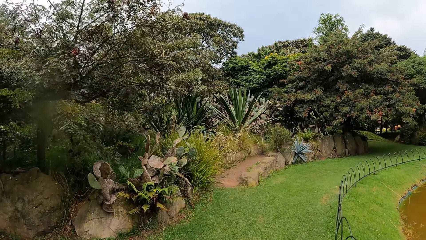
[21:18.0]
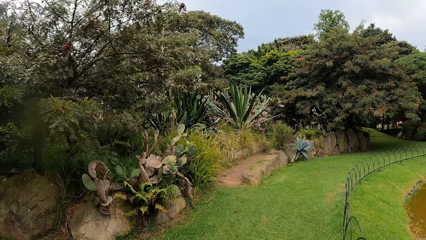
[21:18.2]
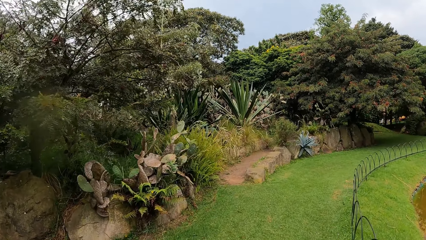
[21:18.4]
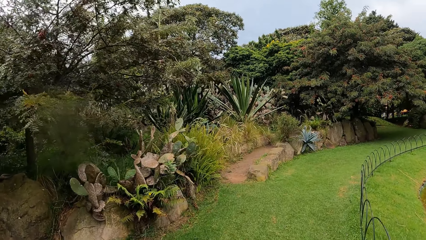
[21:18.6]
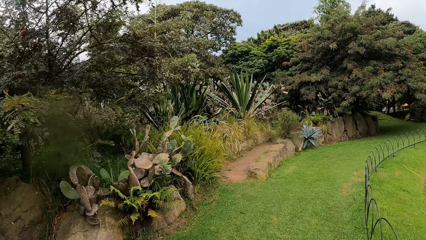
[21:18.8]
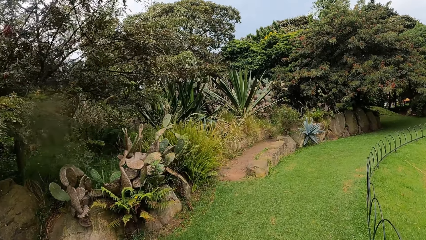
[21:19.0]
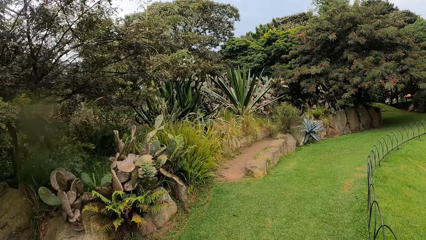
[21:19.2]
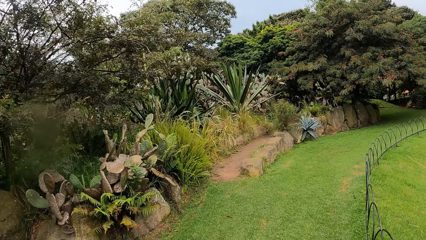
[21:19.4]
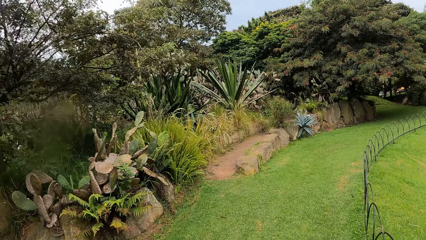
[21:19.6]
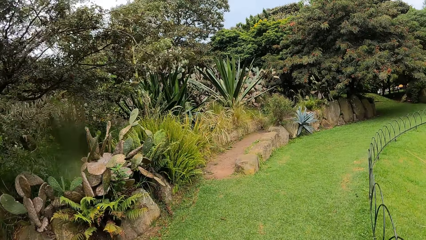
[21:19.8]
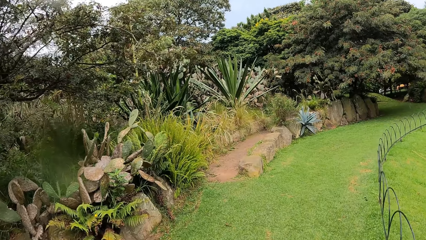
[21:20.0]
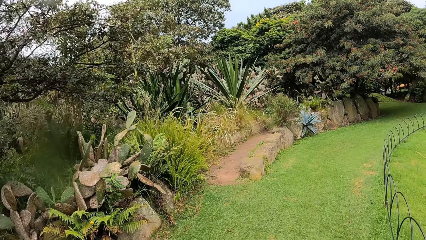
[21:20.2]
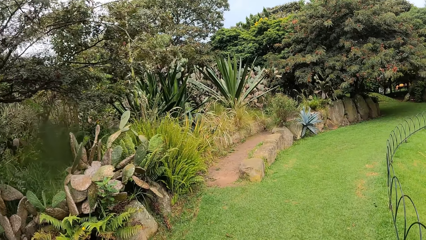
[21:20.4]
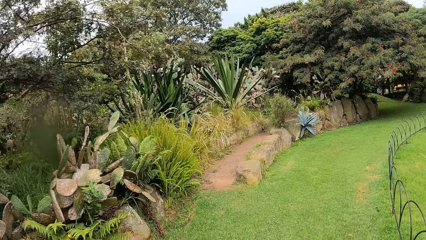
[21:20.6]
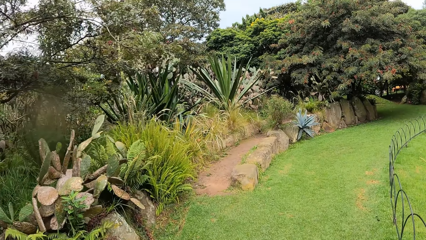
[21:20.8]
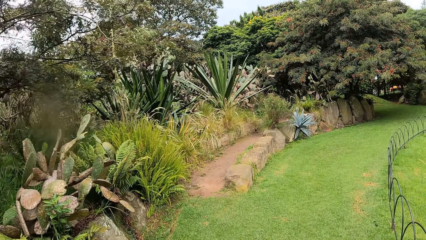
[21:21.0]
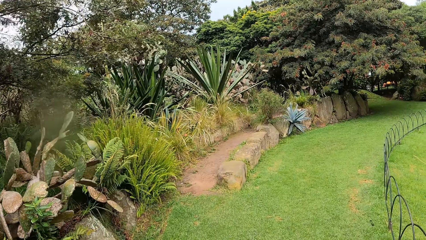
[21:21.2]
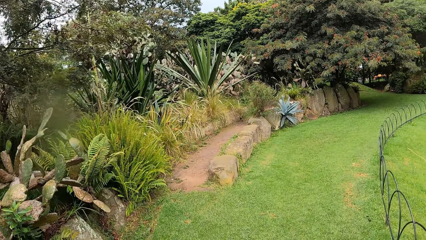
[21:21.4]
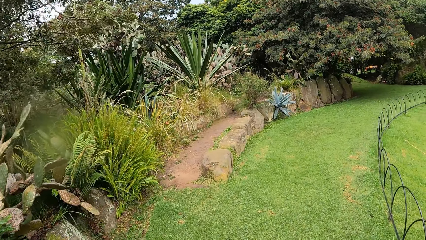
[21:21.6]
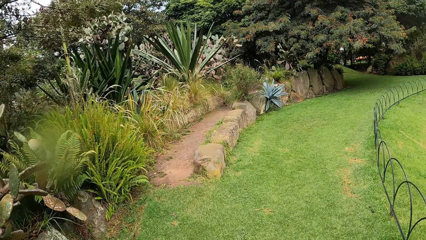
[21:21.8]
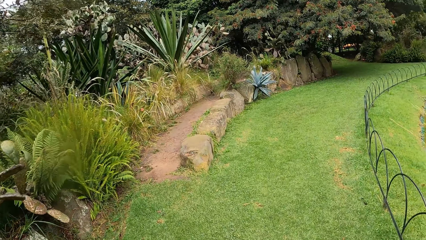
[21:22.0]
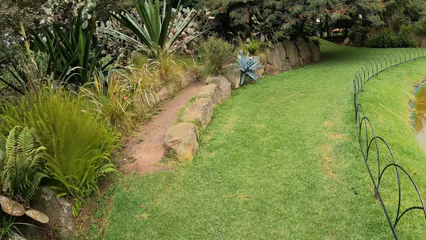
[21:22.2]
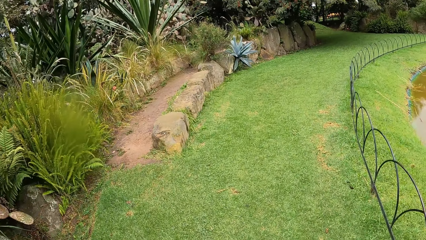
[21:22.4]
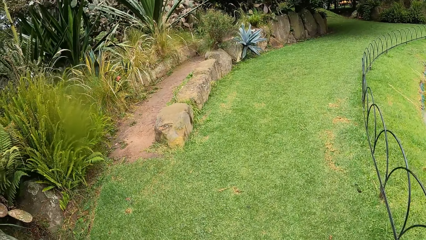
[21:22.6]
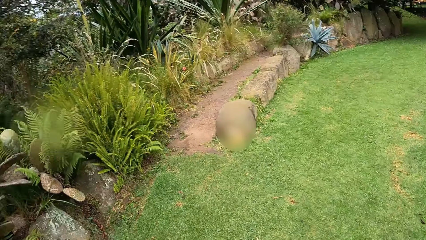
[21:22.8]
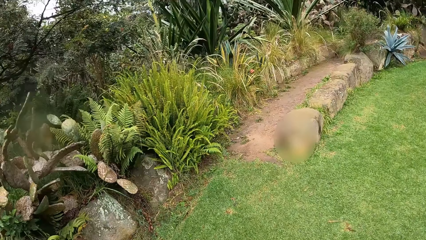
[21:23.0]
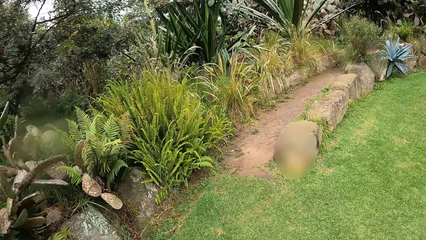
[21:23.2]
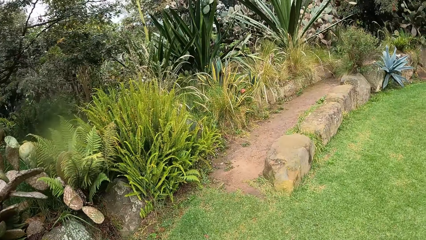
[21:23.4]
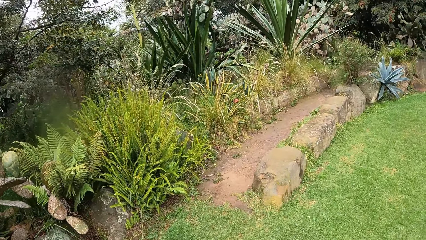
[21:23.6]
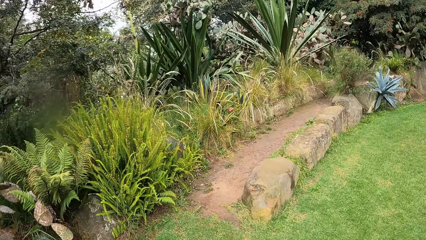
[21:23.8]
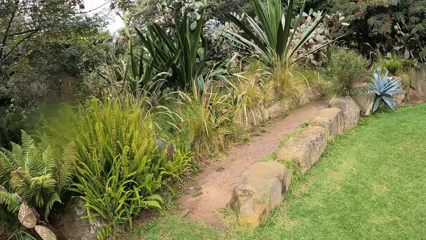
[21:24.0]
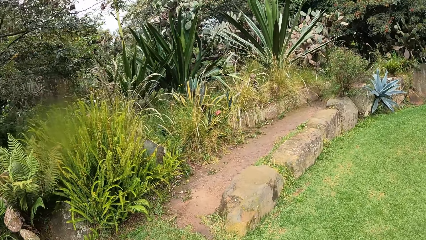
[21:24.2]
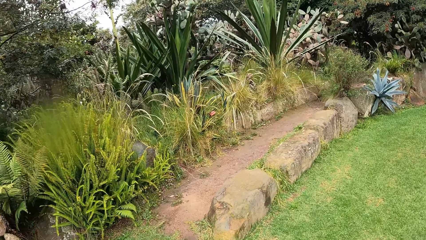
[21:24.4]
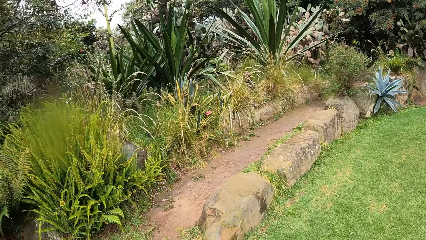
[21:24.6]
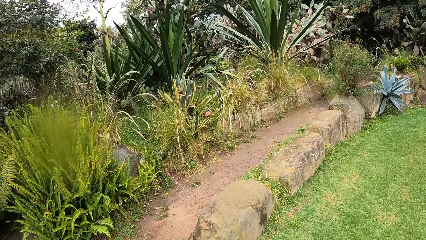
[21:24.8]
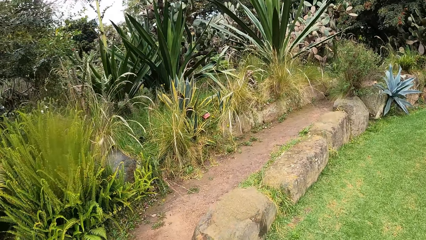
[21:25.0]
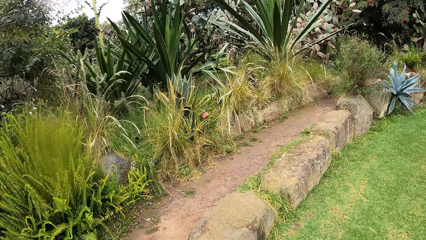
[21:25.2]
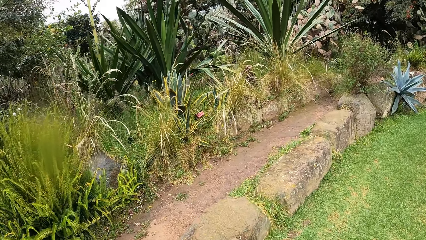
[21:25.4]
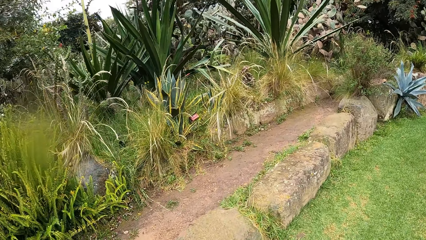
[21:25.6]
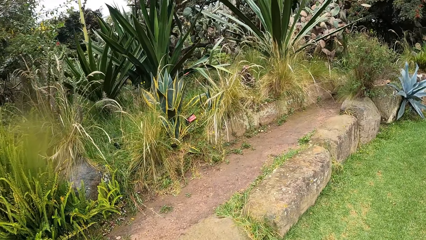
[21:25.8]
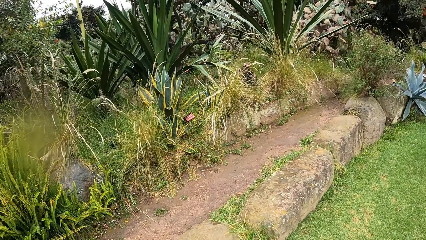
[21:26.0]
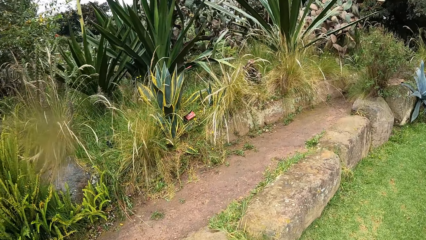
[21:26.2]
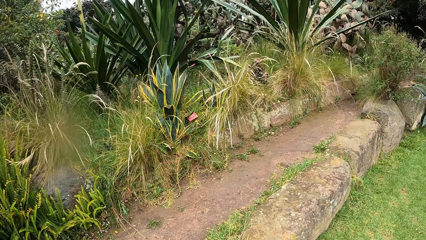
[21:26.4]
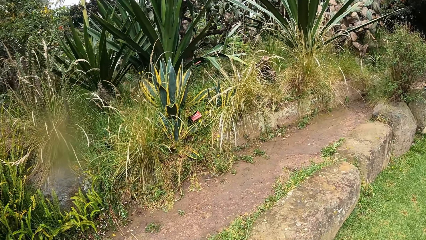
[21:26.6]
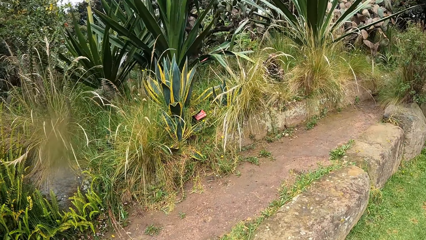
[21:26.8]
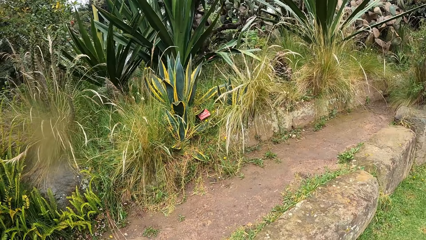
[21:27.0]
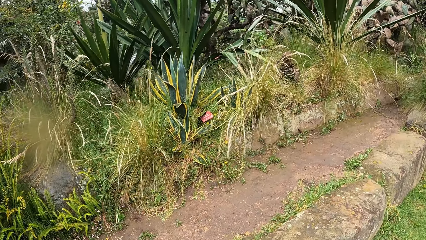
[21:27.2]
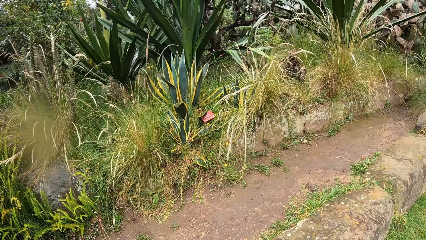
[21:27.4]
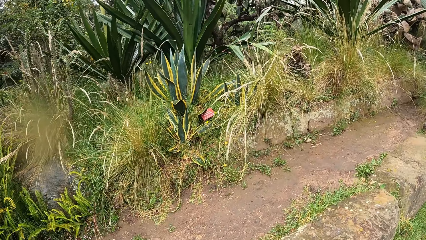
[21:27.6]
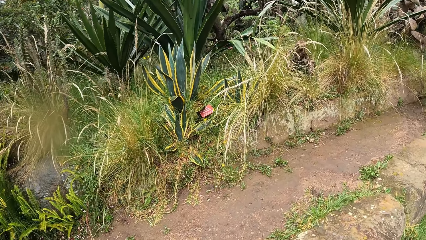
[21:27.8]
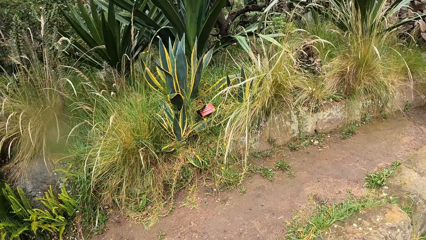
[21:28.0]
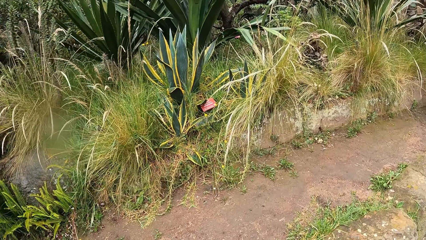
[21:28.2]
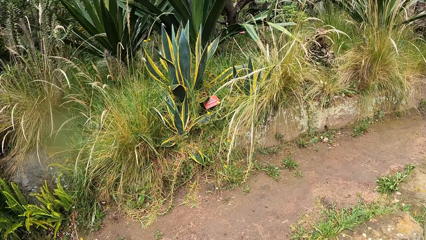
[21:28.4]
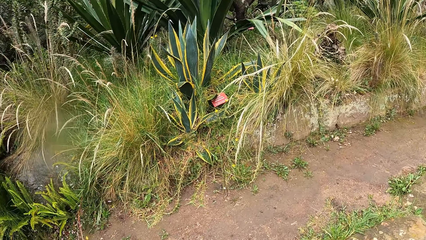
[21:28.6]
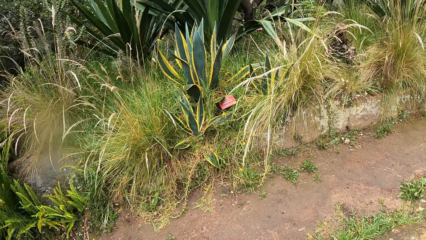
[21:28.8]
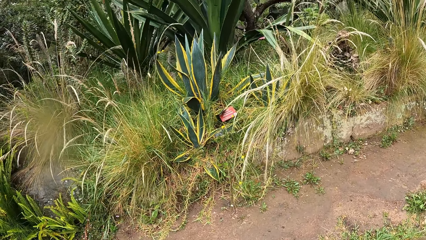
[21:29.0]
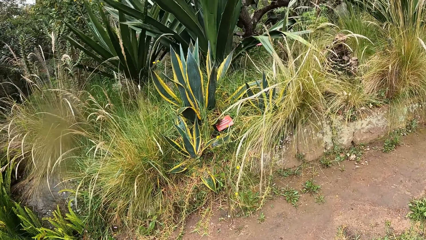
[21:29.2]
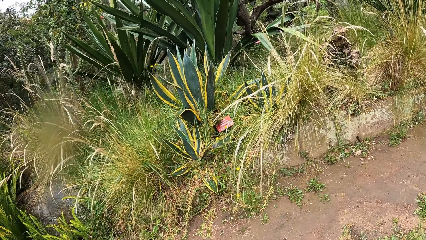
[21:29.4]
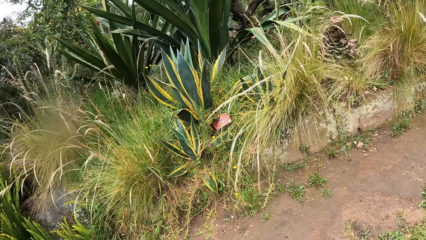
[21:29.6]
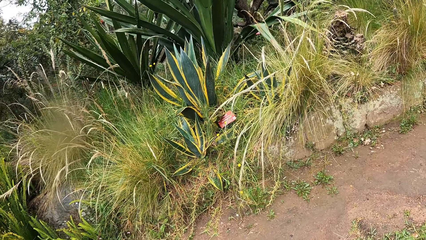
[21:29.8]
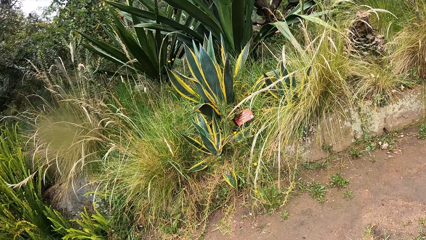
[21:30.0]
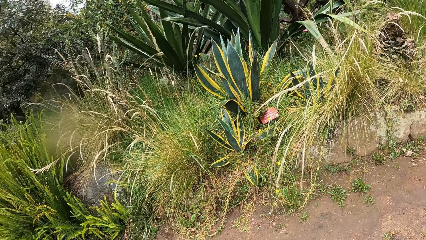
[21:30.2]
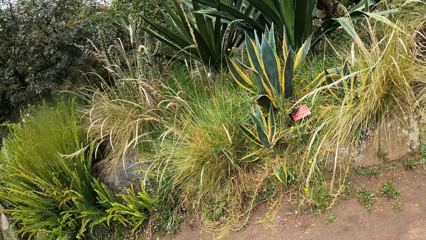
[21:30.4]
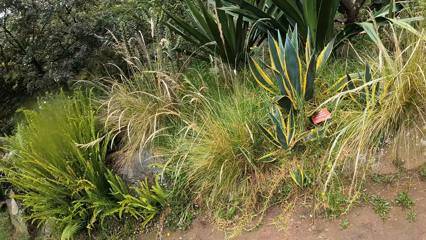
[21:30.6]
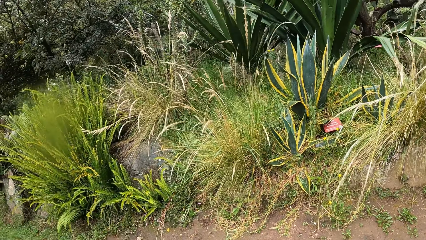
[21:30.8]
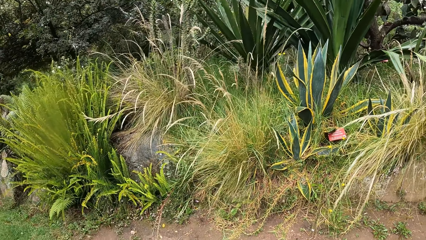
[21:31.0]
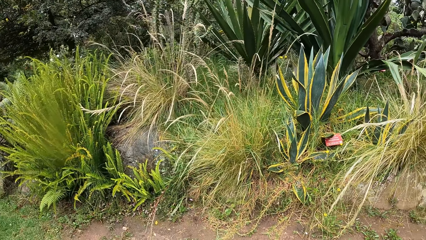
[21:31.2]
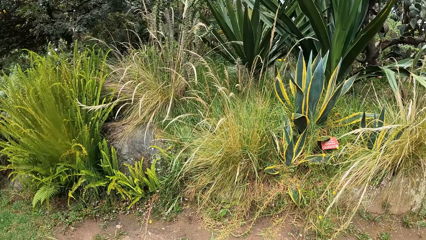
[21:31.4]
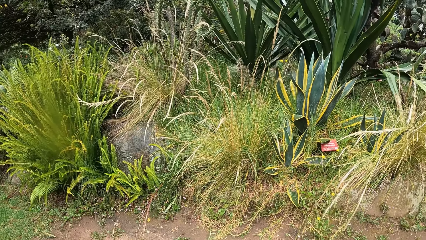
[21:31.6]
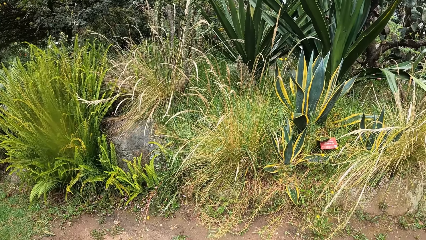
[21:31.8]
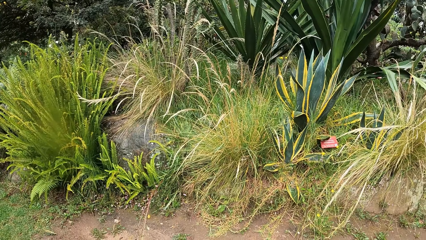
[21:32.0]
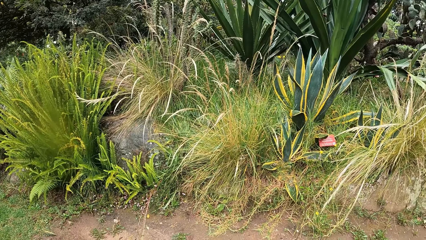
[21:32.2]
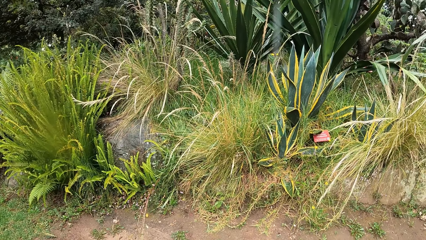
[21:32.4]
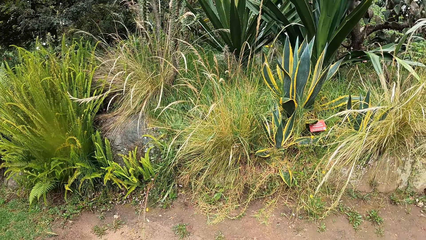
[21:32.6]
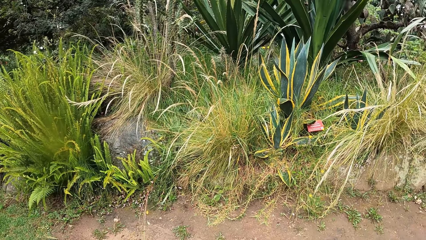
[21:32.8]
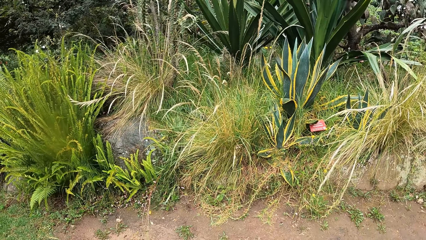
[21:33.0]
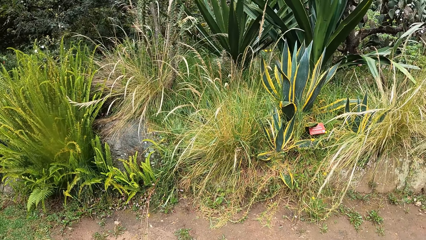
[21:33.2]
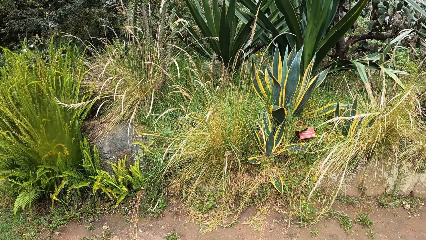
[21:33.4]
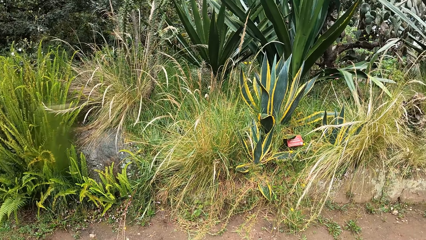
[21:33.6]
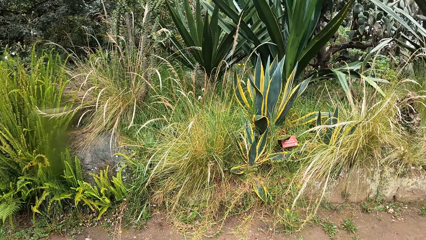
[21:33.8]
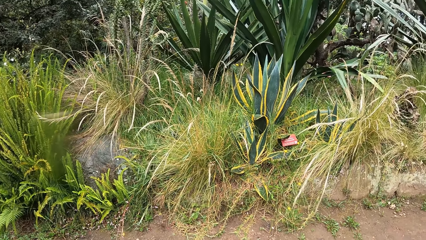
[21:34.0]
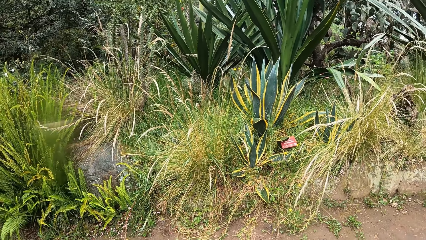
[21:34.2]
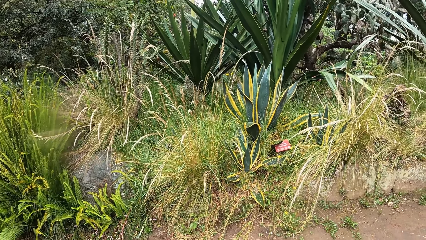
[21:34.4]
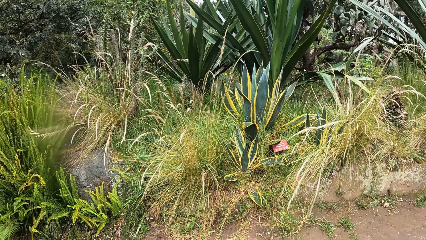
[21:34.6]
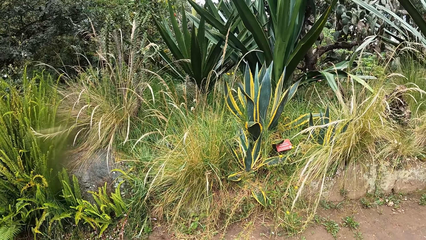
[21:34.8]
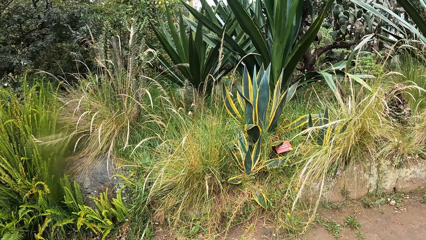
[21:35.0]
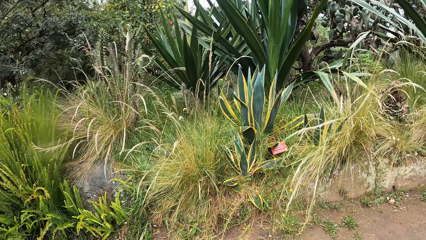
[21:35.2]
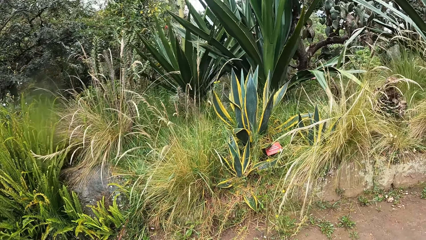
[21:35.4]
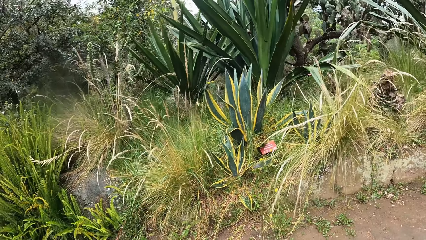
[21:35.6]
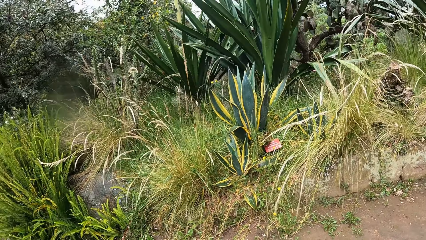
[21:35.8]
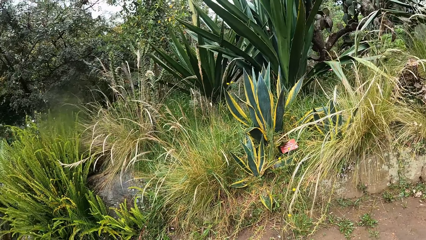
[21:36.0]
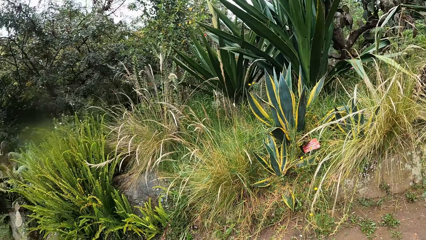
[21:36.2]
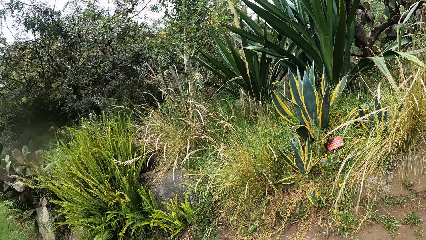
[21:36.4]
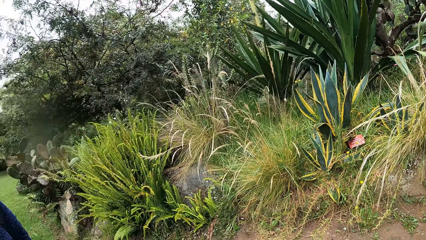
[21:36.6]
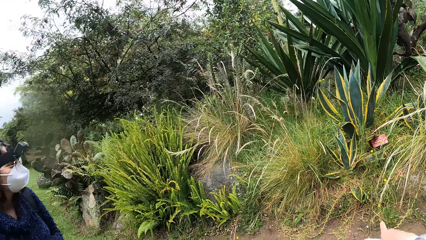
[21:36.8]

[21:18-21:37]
The camera wearer stops along the compound. They look around the compound.
